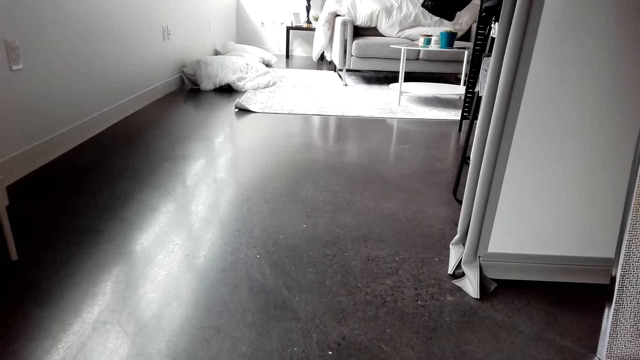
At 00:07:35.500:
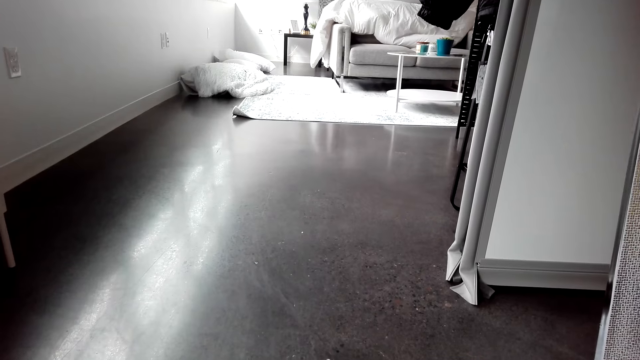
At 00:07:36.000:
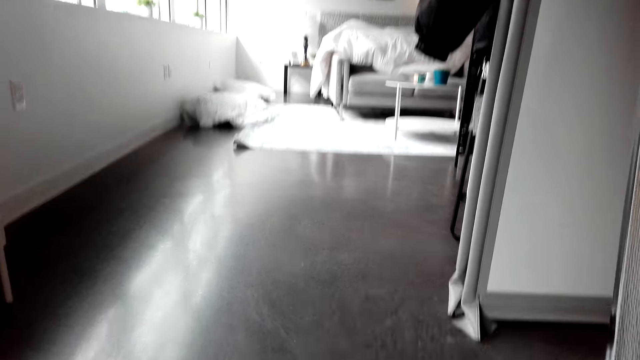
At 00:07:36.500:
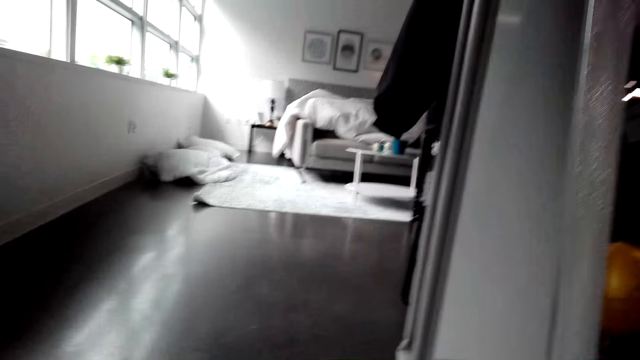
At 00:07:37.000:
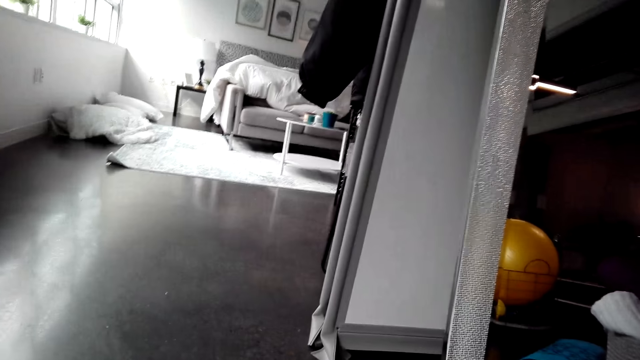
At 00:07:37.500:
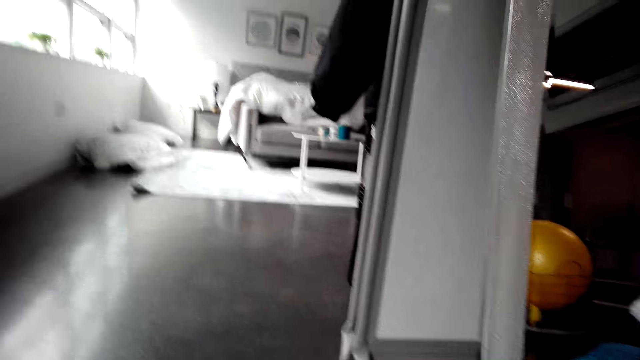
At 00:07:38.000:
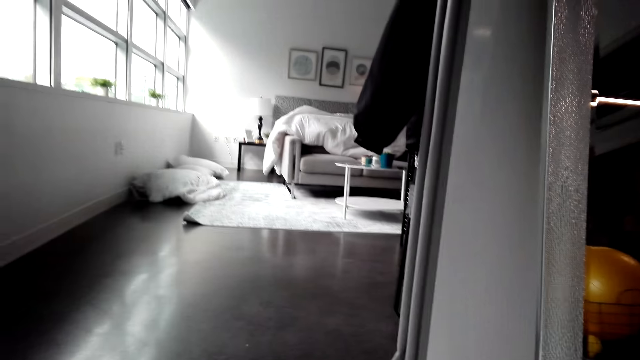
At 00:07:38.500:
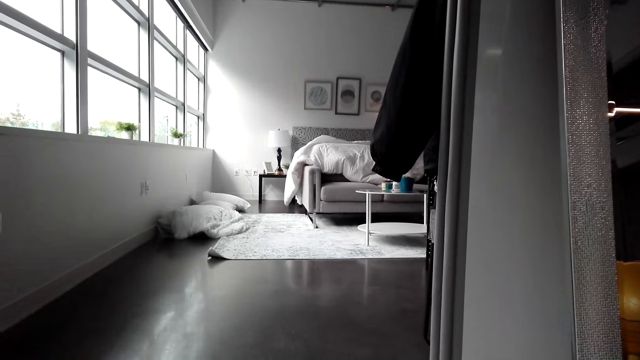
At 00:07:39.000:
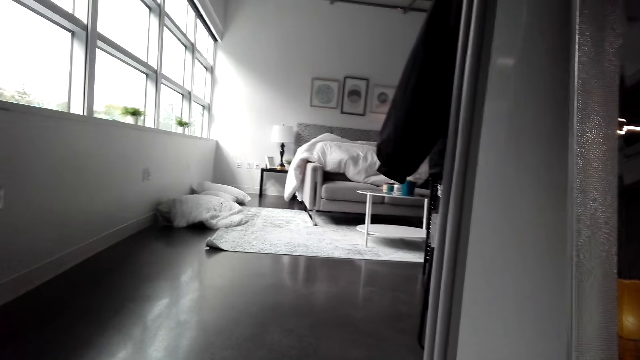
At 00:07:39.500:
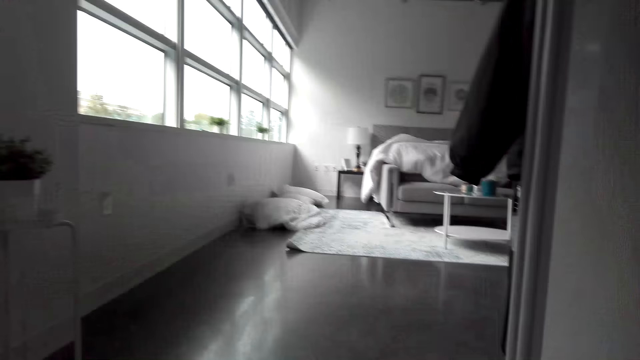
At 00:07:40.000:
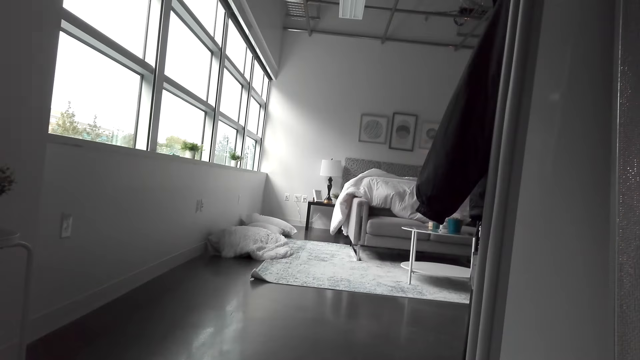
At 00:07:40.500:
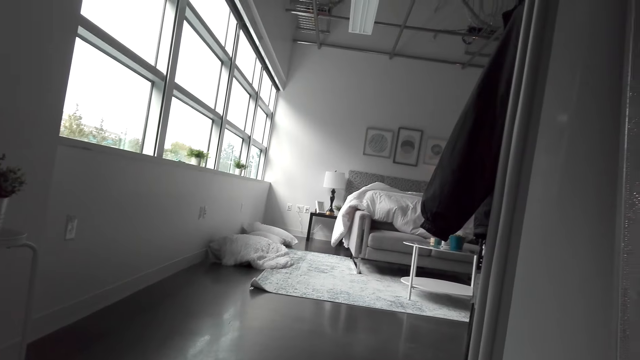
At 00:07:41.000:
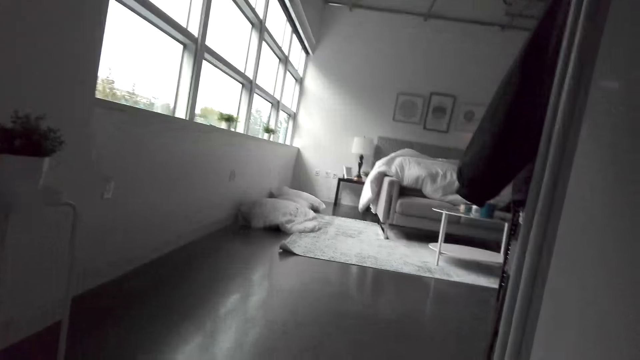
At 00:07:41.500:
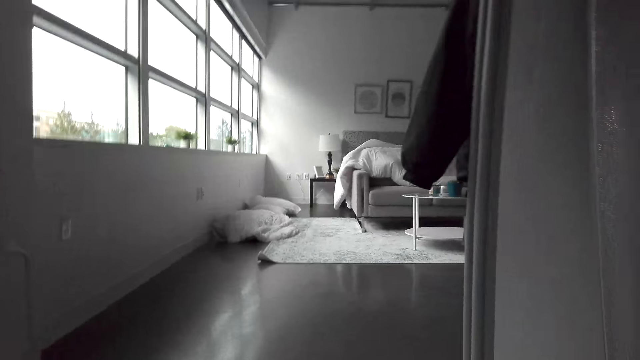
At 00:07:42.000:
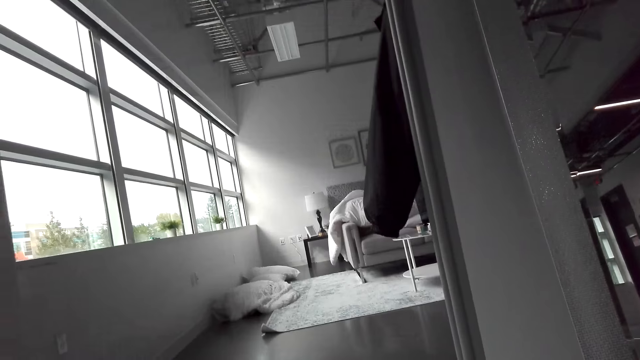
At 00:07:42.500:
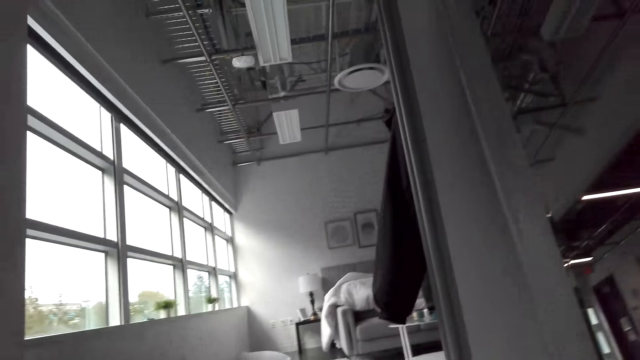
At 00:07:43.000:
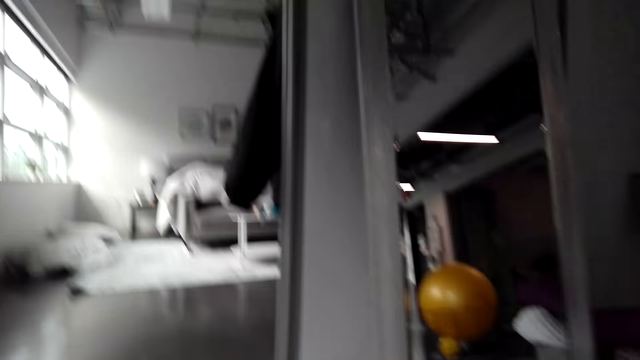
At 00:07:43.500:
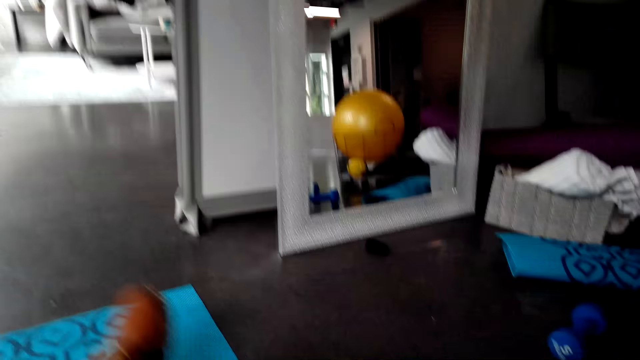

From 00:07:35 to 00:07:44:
The camera wearer exercises.

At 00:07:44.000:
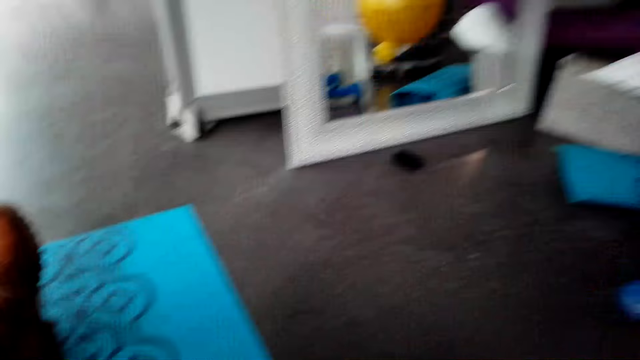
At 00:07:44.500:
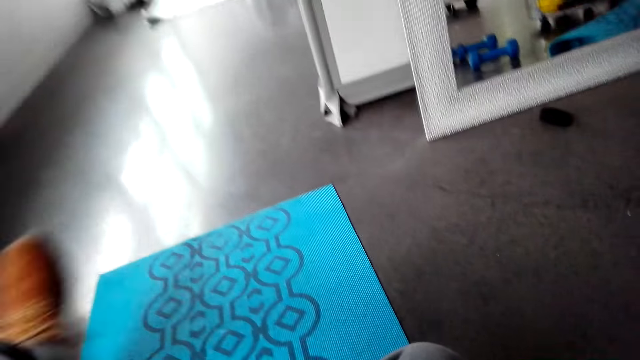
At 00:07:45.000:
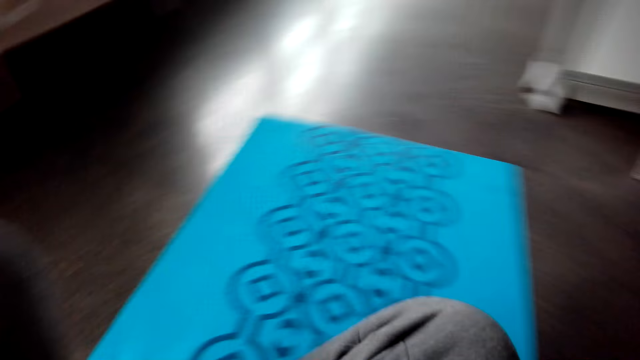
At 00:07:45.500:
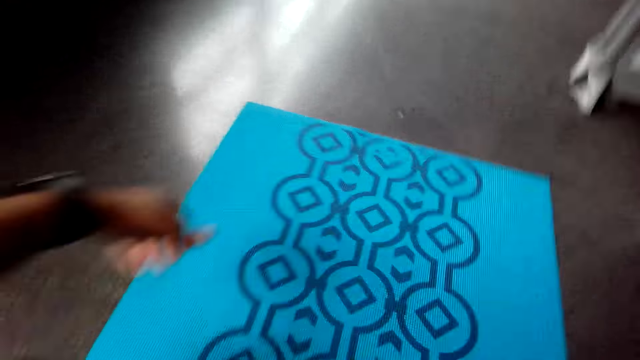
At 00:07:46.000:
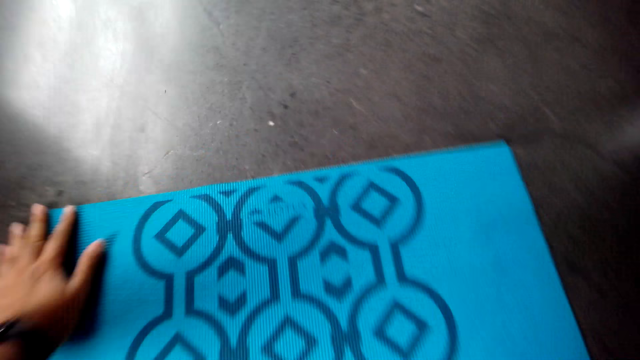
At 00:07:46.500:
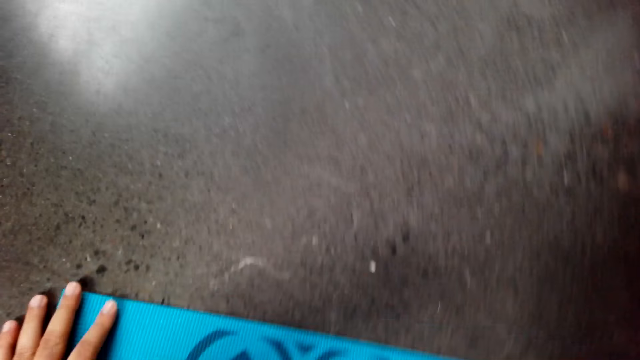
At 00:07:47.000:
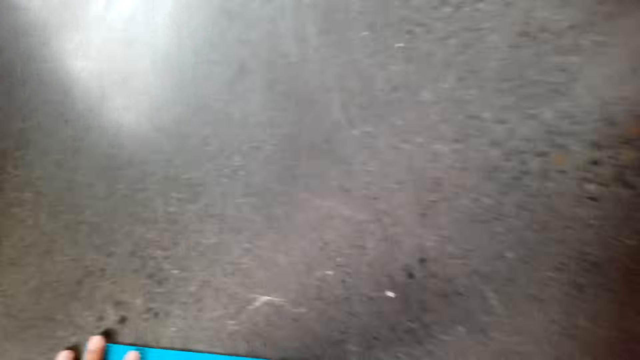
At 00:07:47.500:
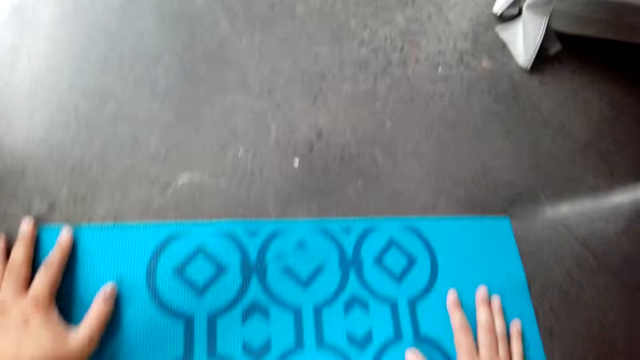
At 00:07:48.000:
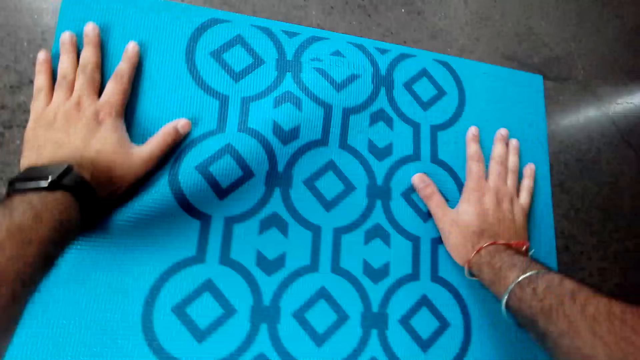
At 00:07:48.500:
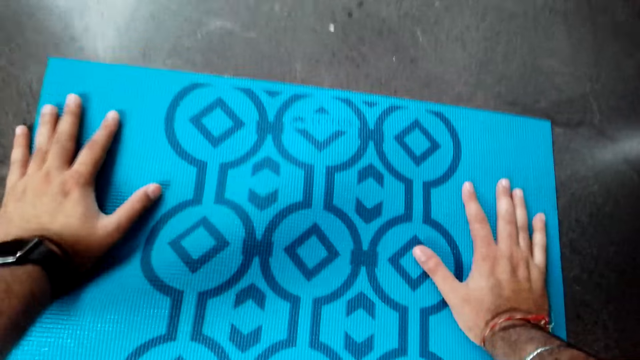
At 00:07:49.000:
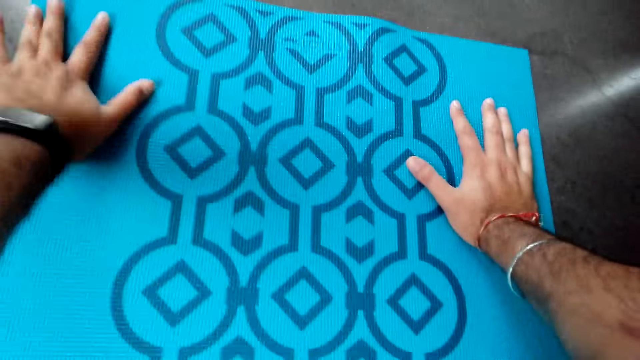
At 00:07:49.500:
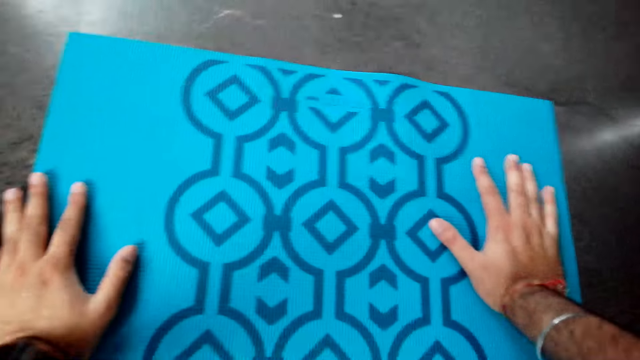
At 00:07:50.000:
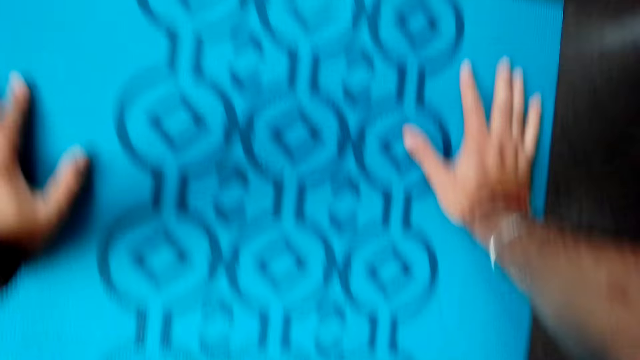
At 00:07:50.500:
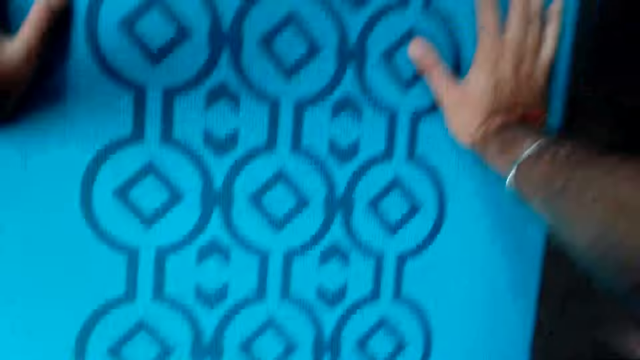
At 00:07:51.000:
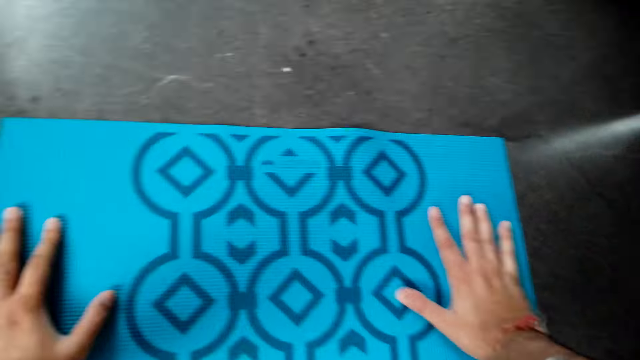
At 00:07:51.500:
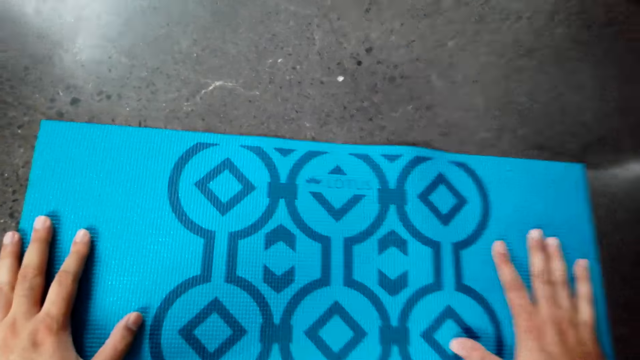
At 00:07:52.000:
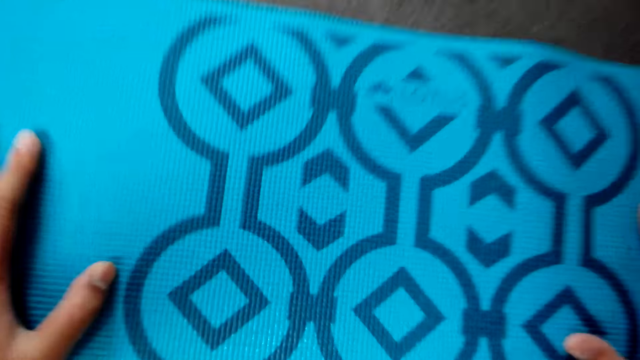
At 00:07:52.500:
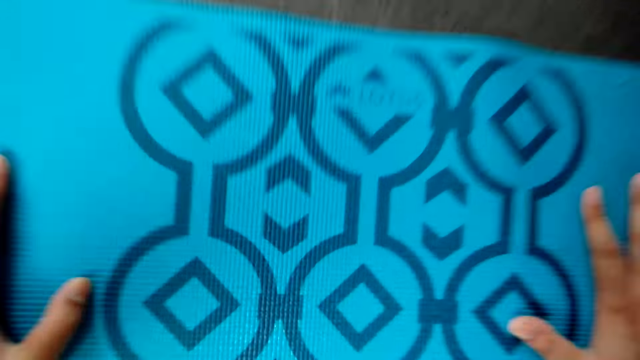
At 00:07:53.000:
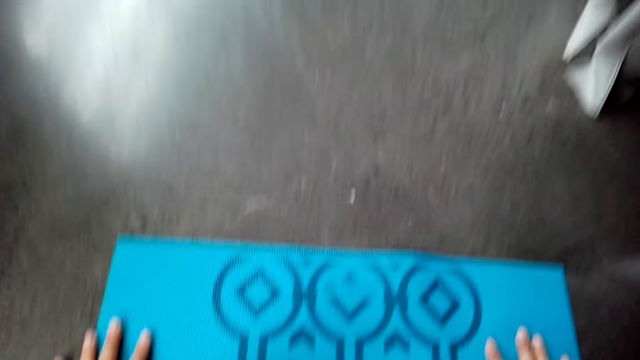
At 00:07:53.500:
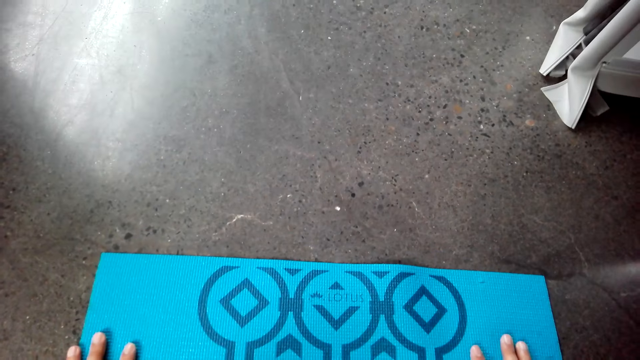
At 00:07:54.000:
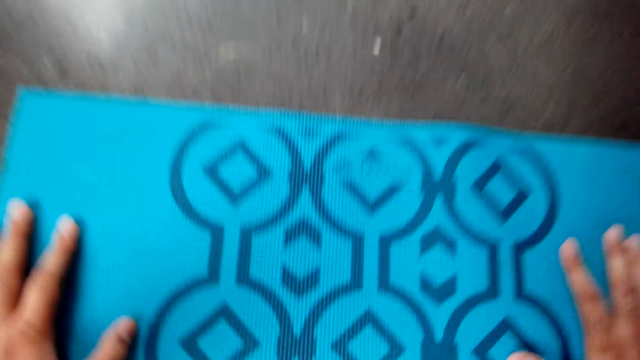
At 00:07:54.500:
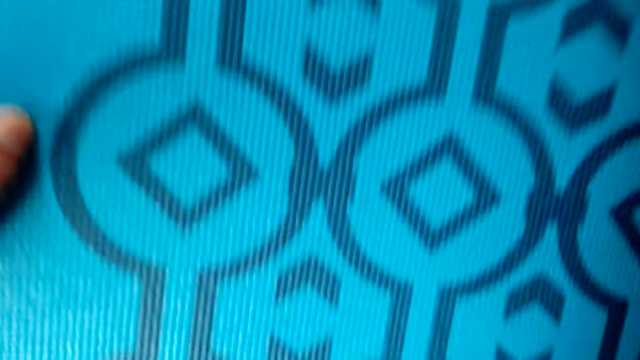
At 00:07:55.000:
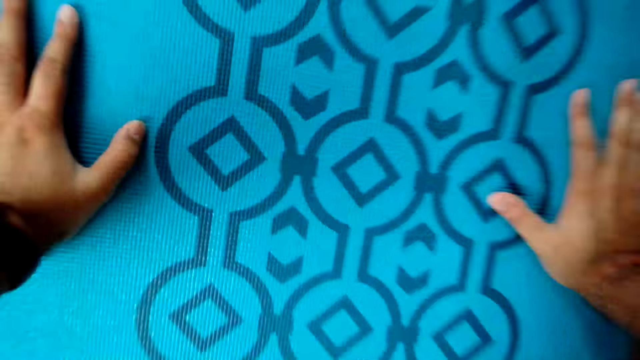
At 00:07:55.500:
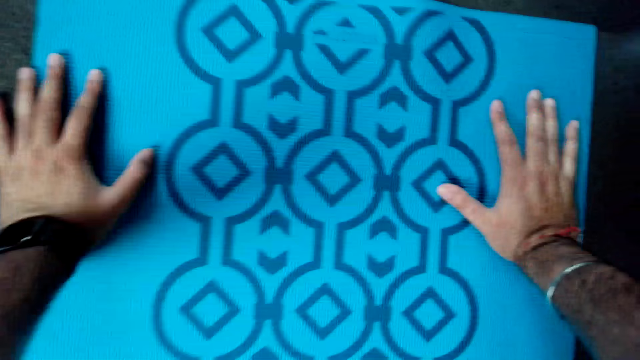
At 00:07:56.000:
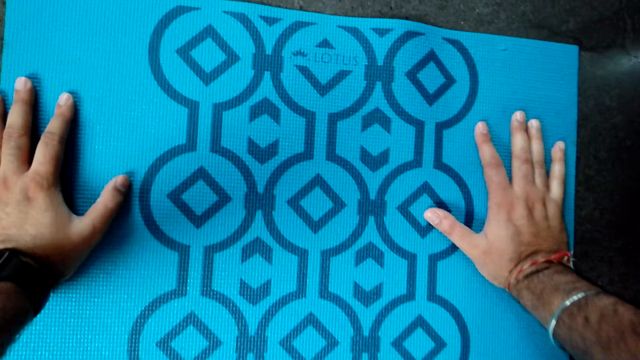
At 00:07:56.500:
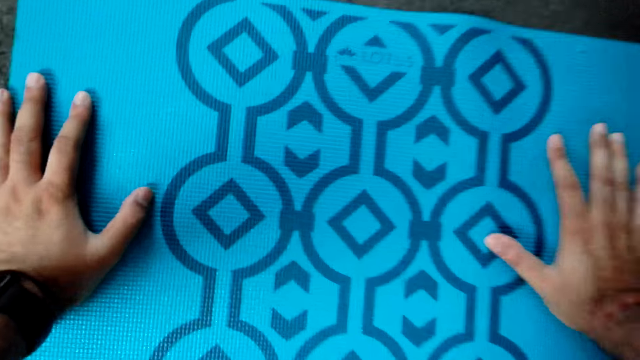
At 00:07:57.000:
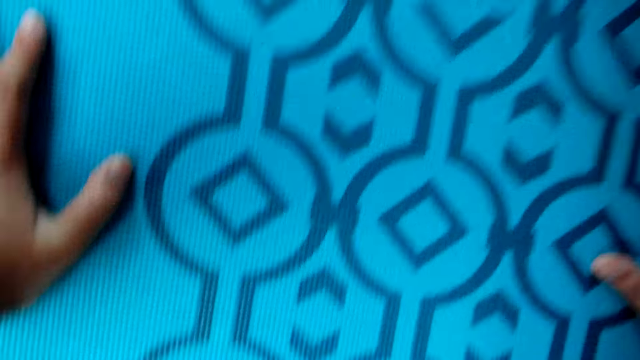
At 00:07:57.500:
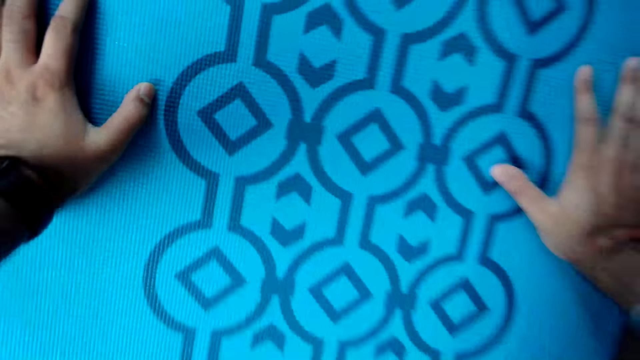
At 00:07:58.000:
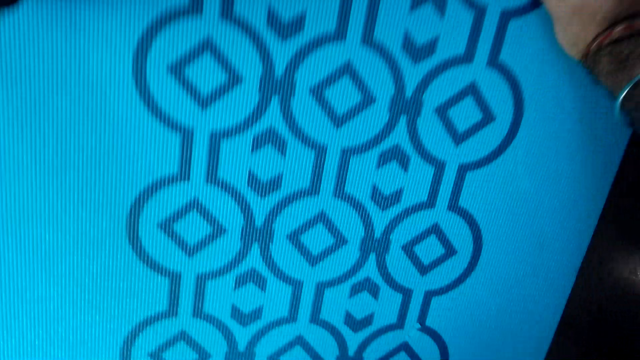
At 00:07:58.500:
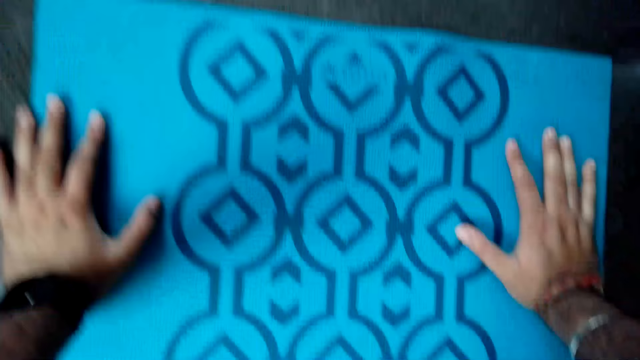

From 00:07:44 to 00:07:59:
The camera wearer places his hands on the floor mat.
